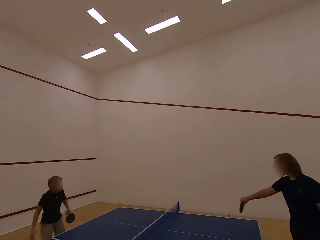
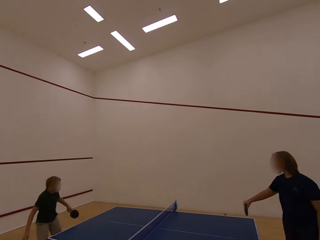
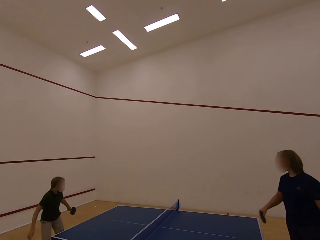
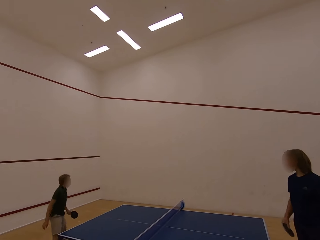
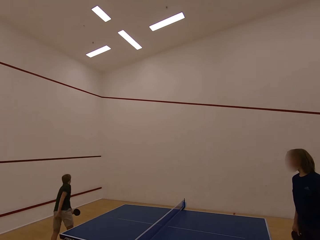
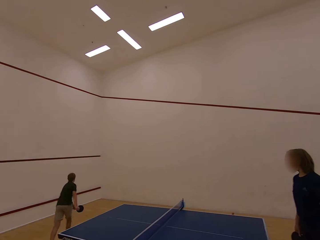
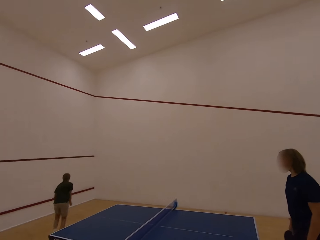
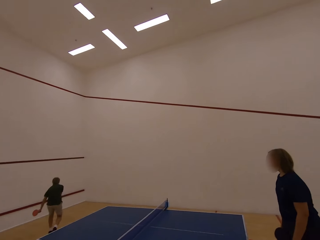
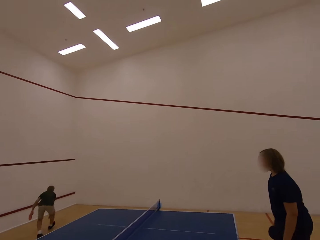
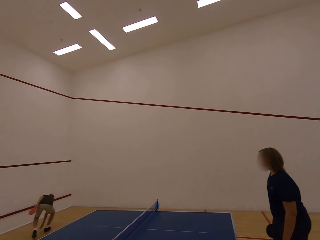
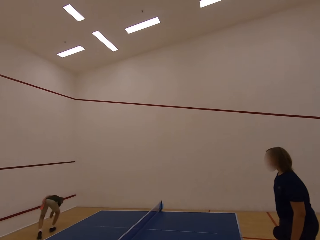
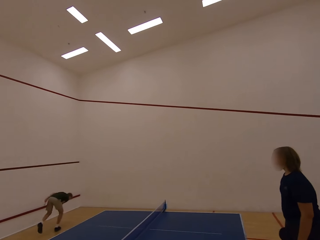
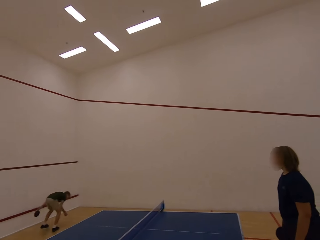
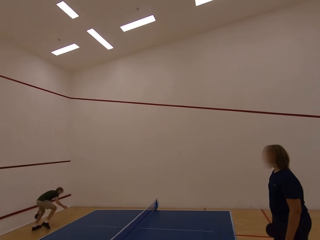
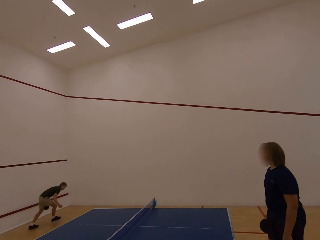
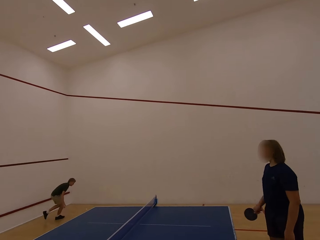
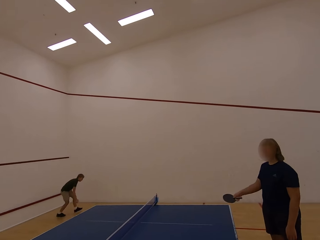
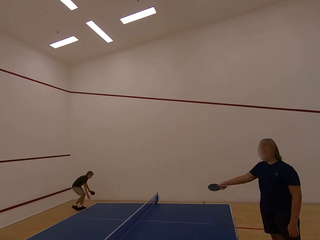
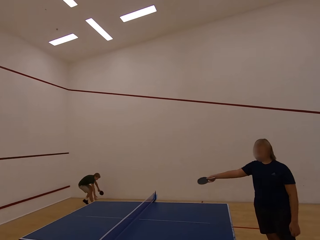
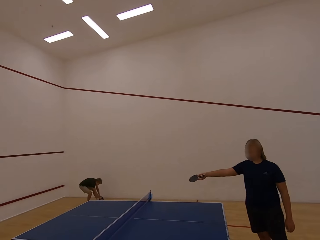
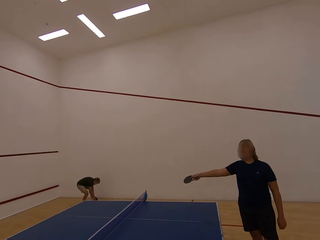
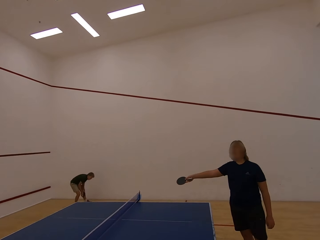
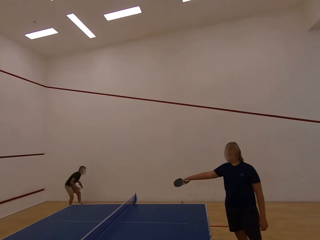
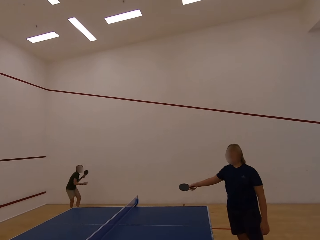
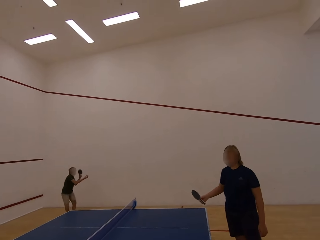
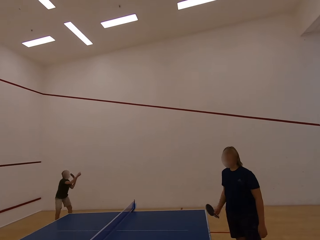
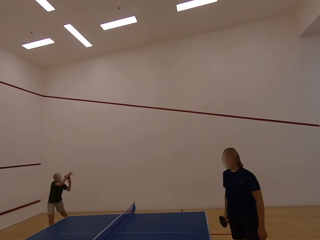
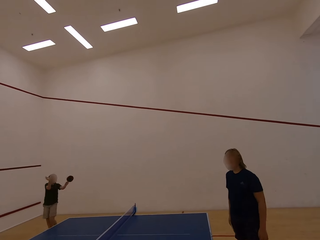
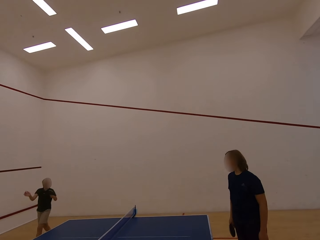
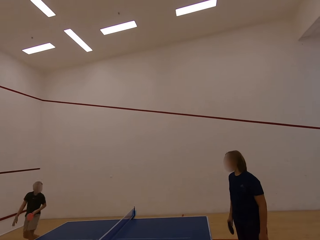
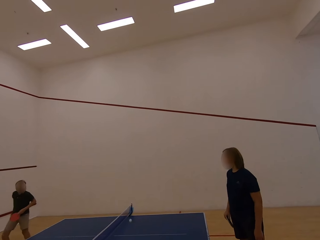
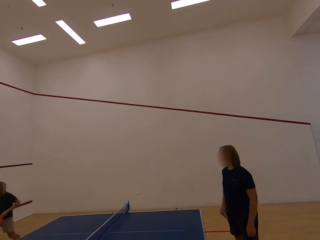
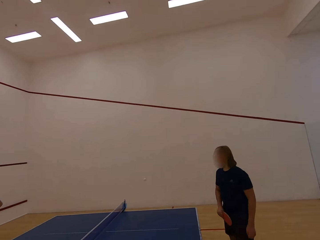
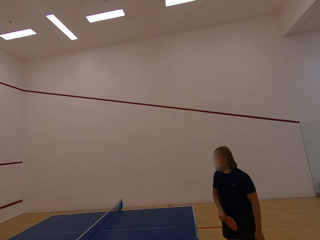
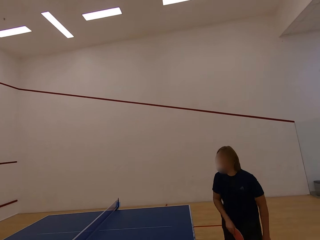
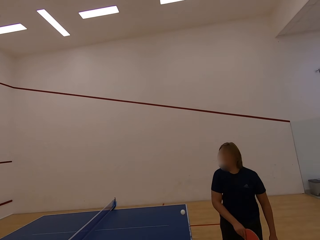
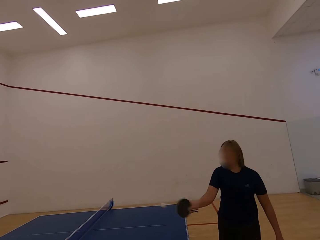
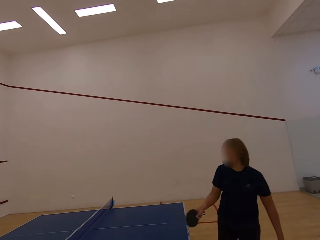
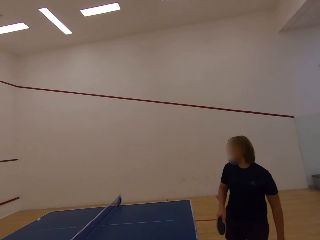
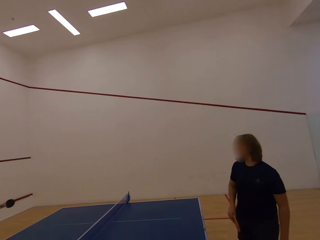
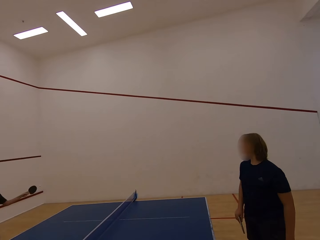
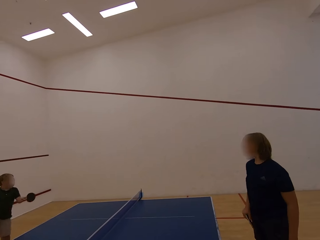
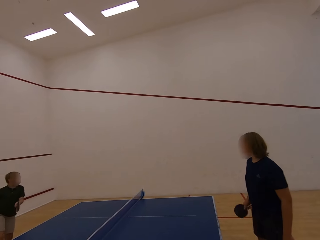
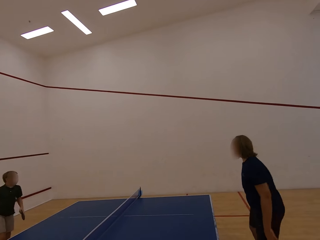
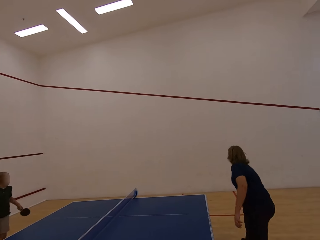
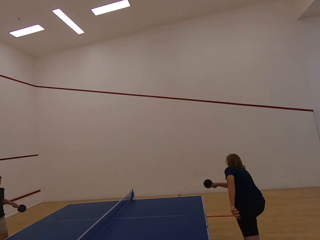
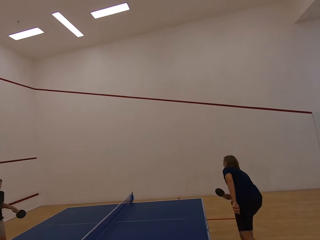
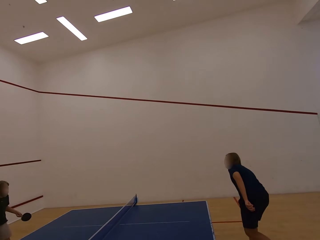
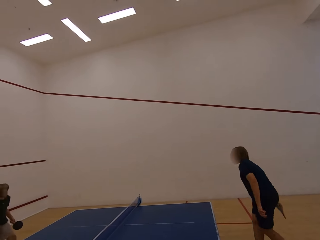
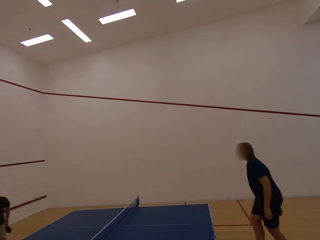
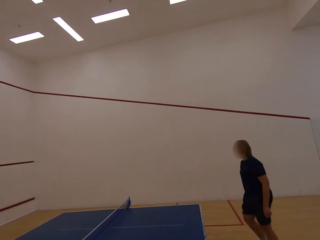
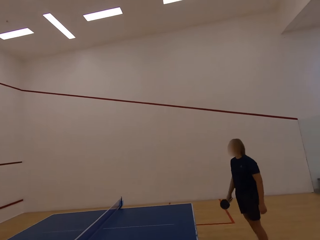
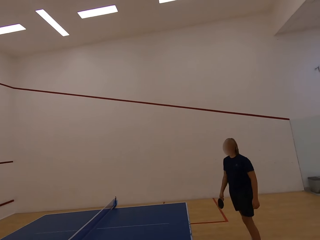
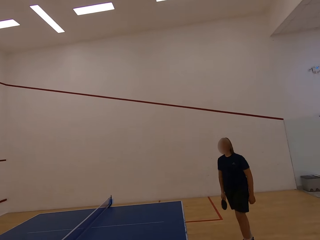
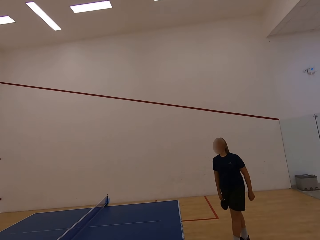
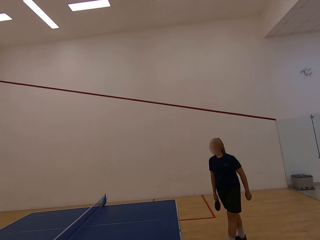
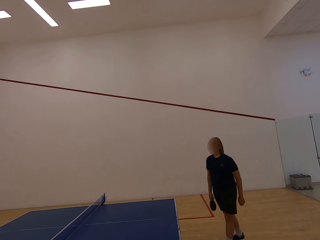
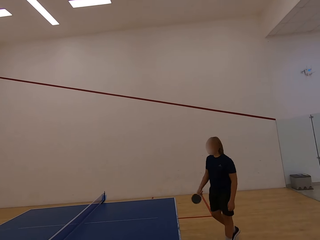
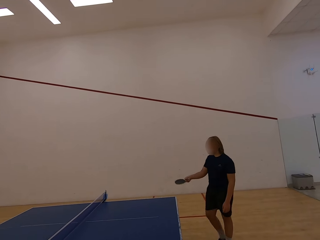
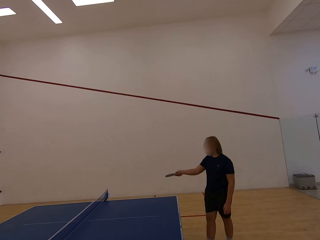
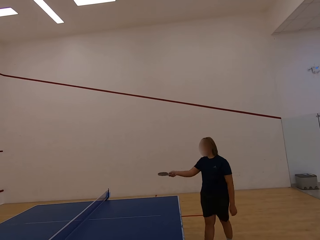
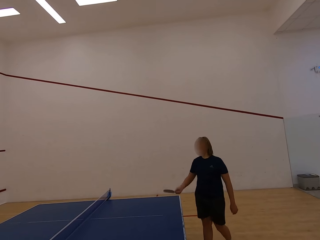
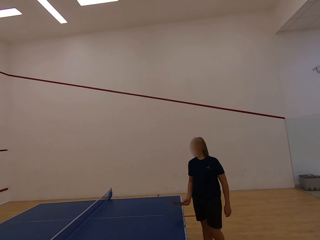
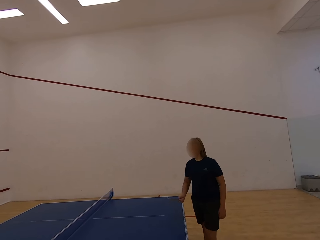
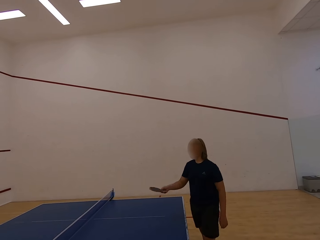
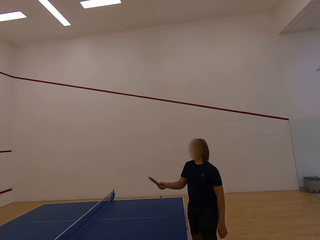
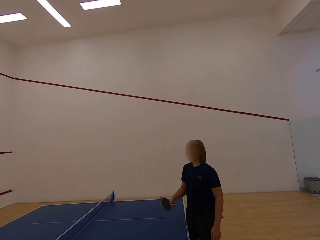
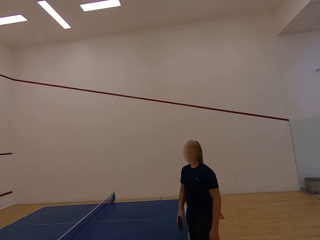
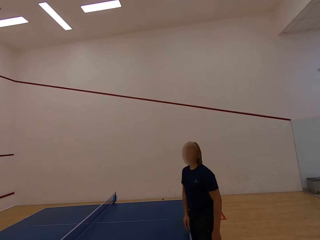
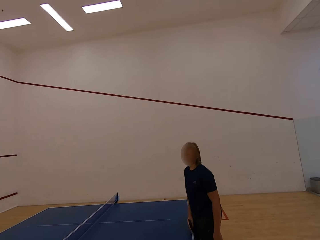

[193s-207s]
A boy hits the ball towards a woman. The boy plays the table tennis. The woman plays the table tennis. The woman hits the ball towards the boy. The boy follows the ball, walks in the room, picks the ball with the right hand, walks in the room and picks the ball with the right hand. The woman swings the right hand. The boy plays the table tennis and hits the ball towards the woman. The woman plays the table tennis. The woman hits the ball towards the boy. The boy hits the ball towards the woman. The woman hits the ball towards the boy. The camera wearer stares at the woman.

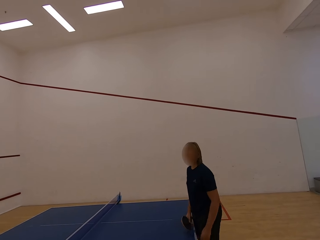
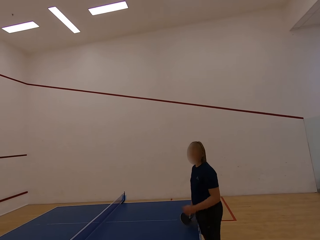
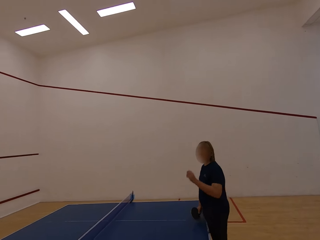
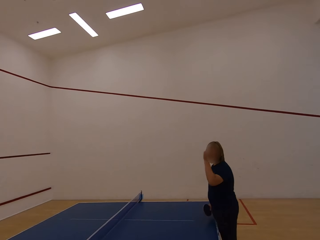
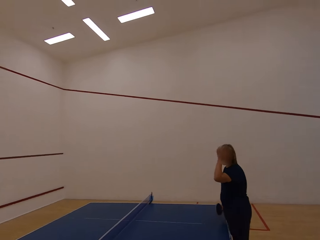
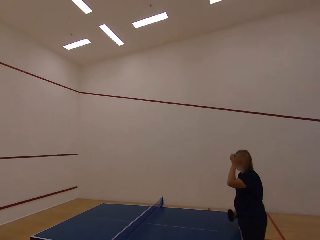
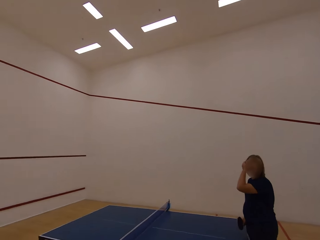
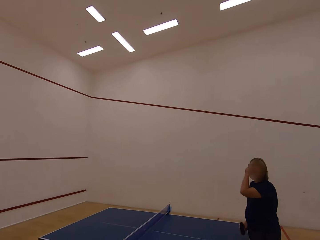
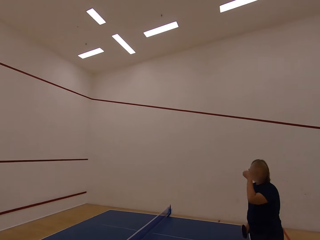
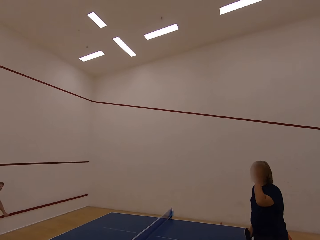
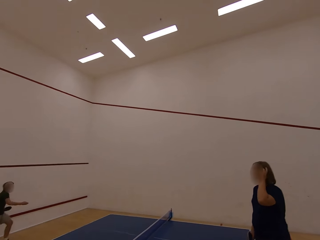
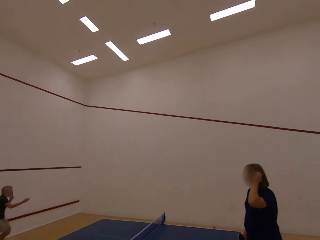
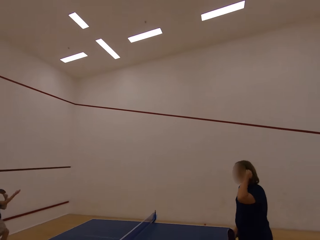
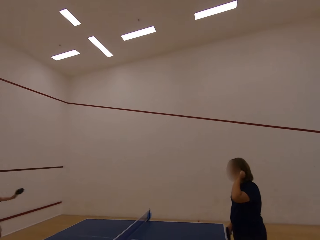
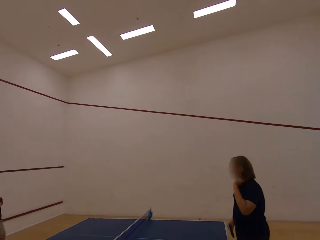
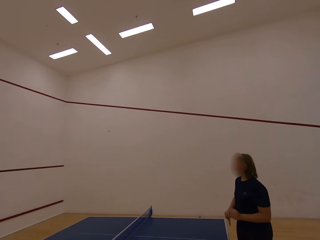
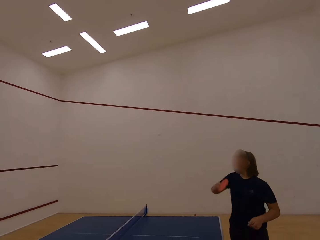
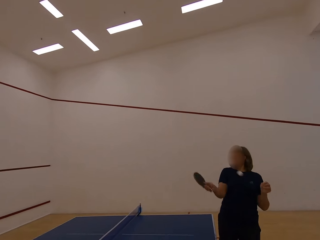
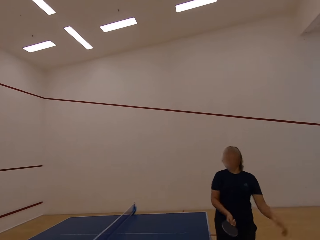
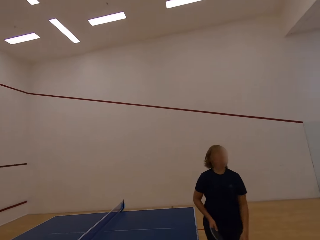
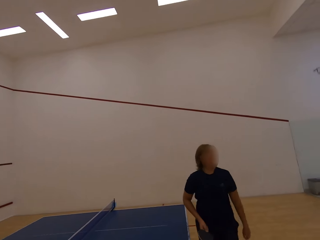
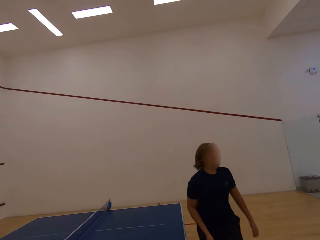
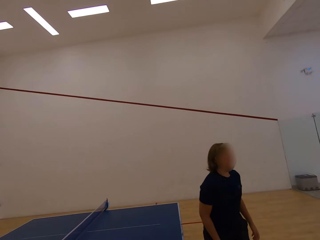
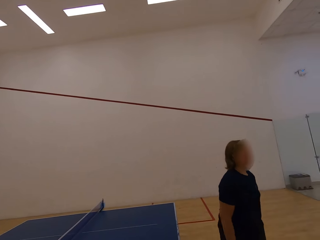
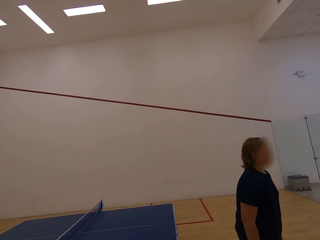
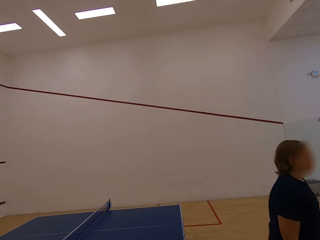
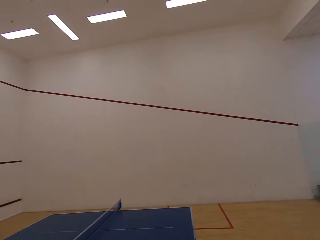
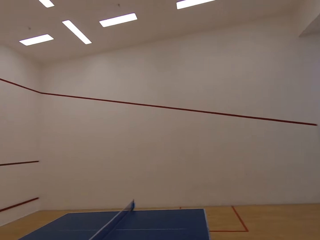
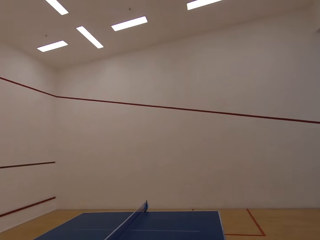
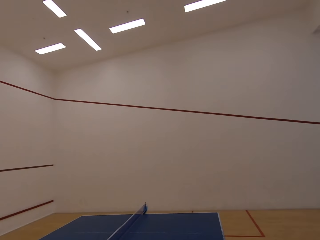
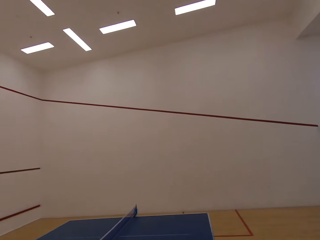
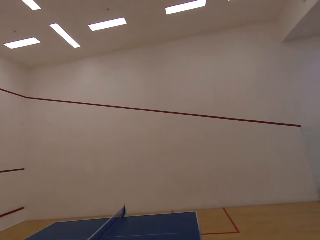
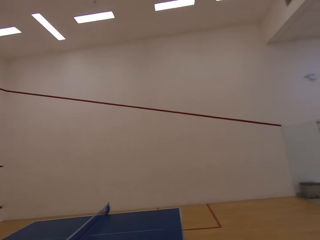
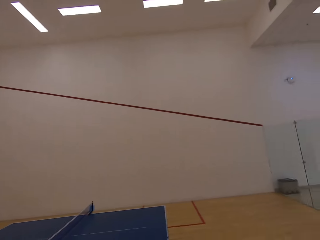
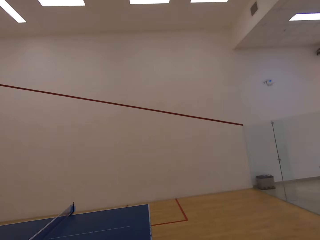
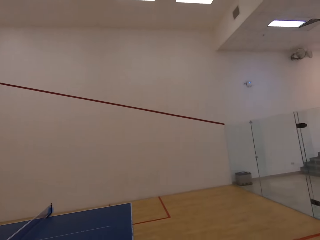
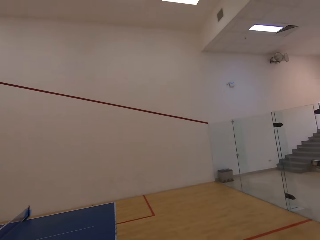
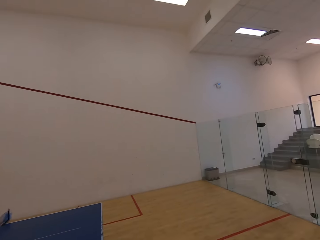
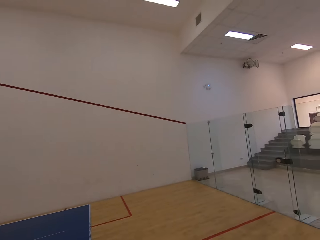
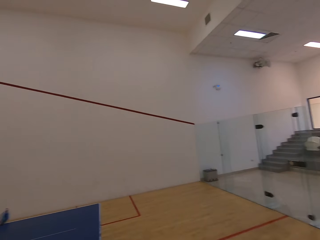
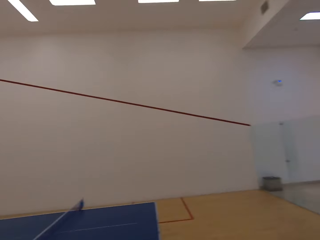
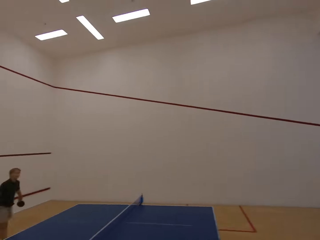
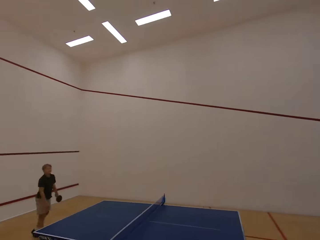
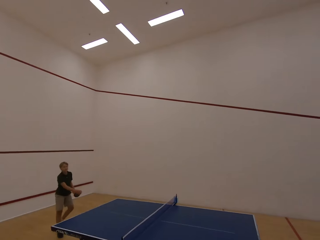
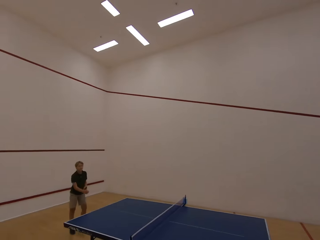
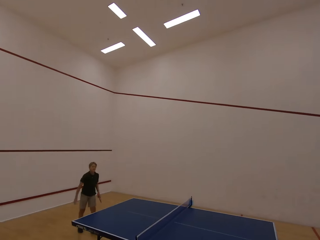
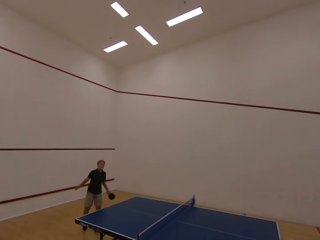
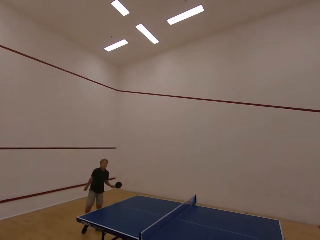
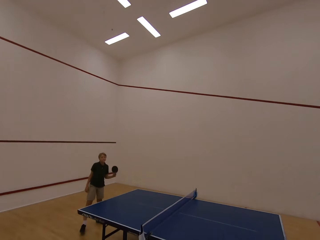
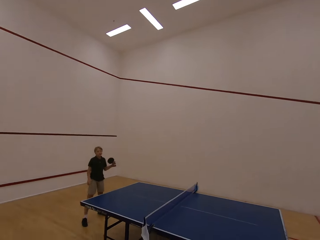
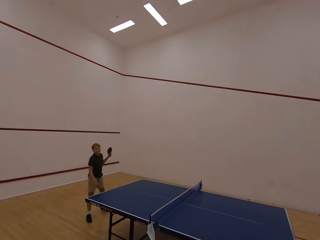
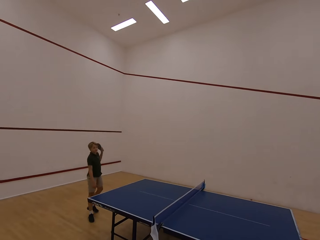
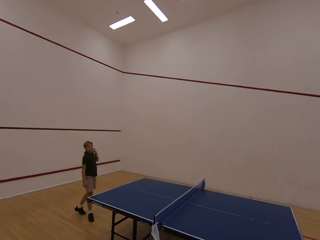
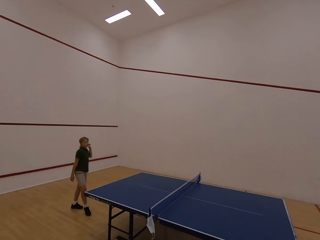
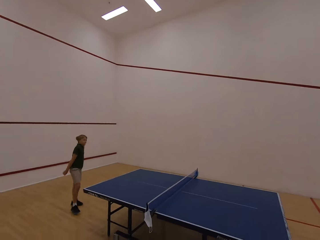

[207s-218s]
A woman touches the face. A boy plays the table tennis and hits the ball towards the woman. The woman walks in the room and follows the ball. The camera wearer stares at the wall. They stare at the boy. The boy swings the right hand.
